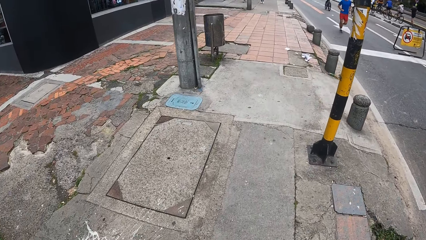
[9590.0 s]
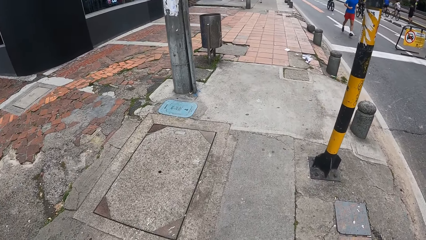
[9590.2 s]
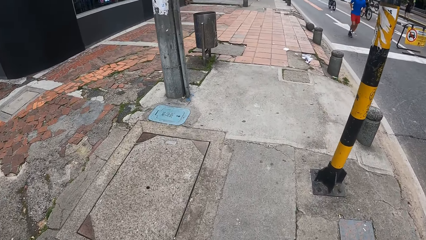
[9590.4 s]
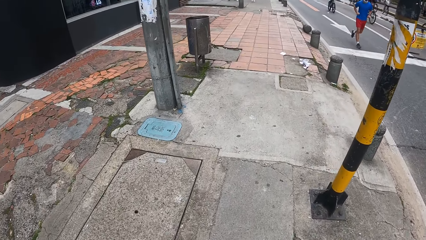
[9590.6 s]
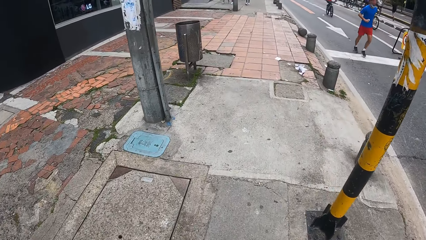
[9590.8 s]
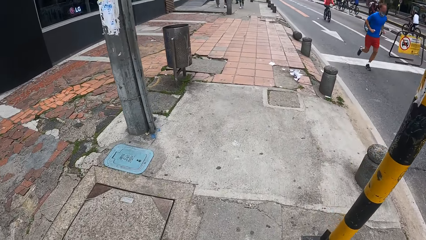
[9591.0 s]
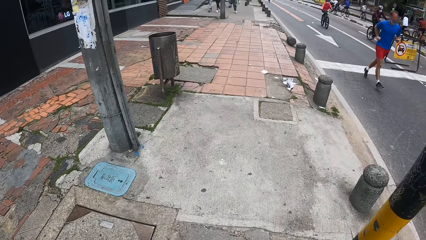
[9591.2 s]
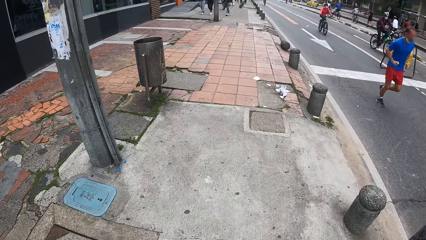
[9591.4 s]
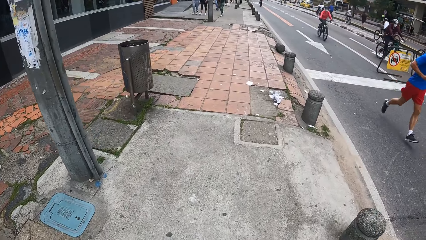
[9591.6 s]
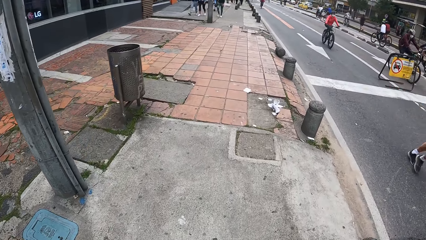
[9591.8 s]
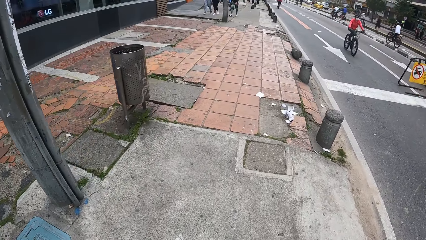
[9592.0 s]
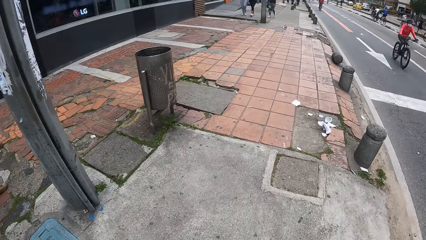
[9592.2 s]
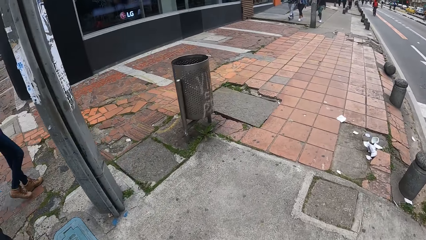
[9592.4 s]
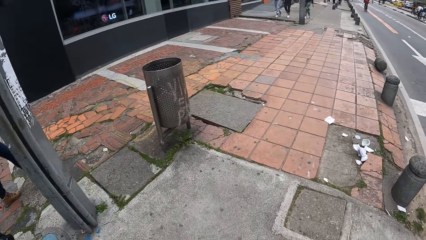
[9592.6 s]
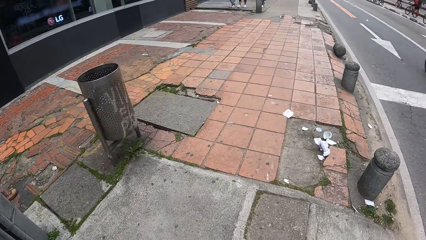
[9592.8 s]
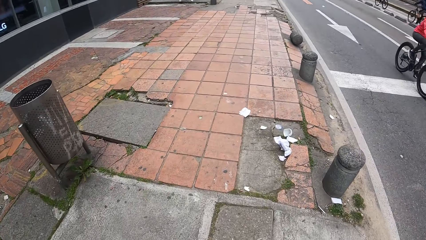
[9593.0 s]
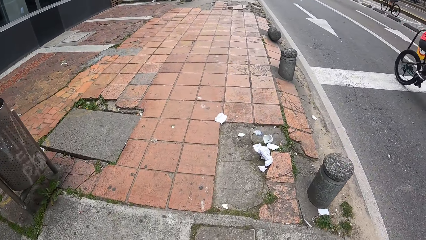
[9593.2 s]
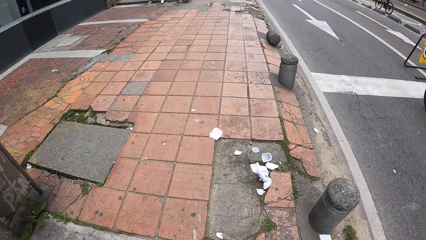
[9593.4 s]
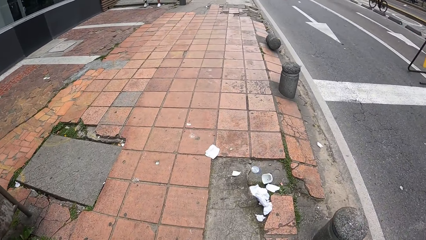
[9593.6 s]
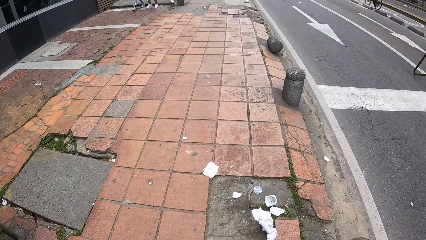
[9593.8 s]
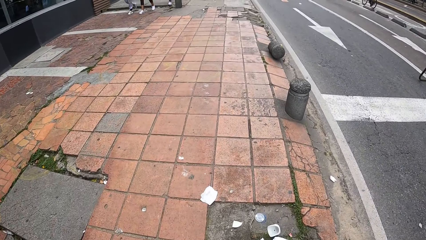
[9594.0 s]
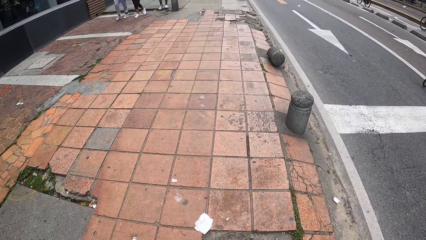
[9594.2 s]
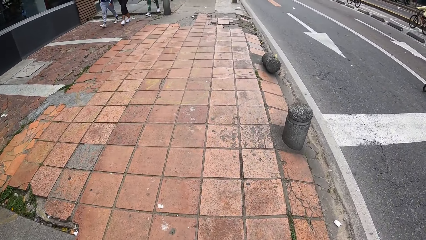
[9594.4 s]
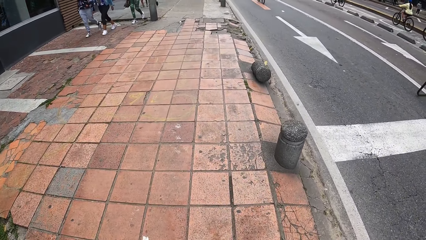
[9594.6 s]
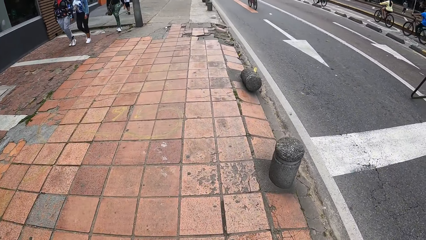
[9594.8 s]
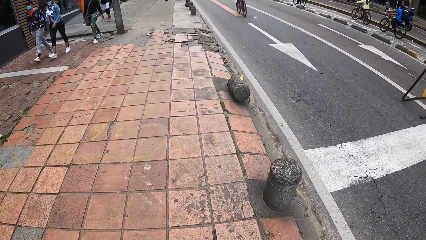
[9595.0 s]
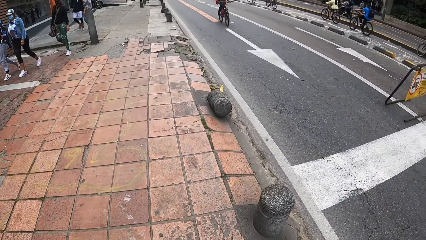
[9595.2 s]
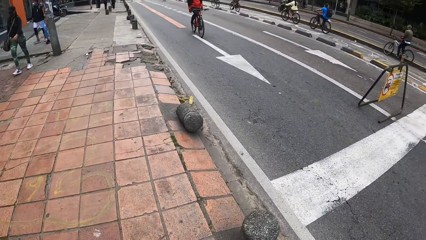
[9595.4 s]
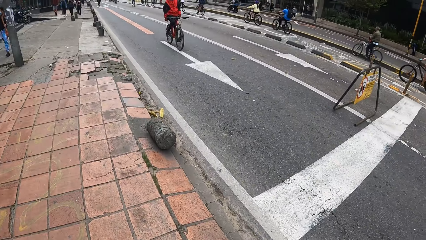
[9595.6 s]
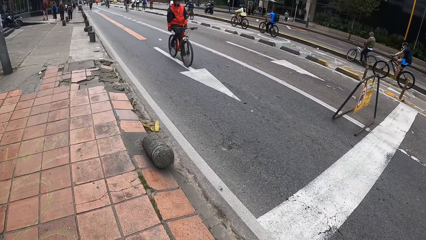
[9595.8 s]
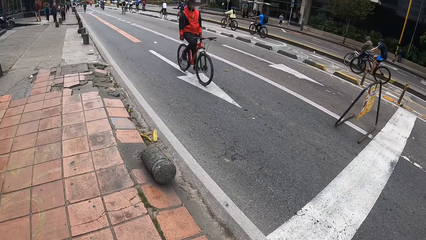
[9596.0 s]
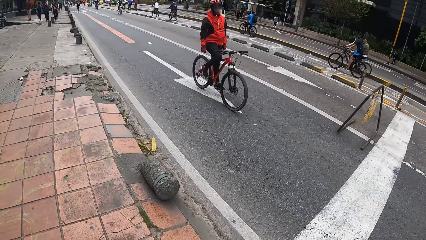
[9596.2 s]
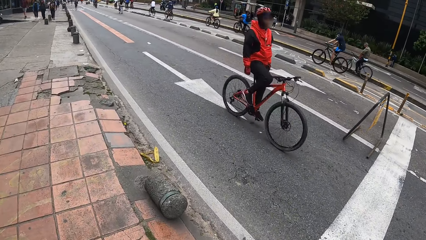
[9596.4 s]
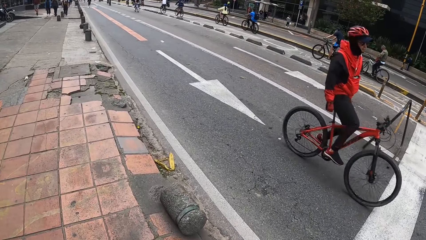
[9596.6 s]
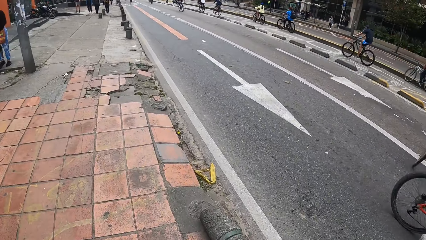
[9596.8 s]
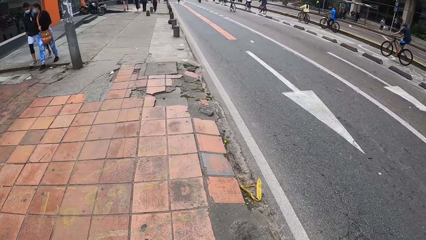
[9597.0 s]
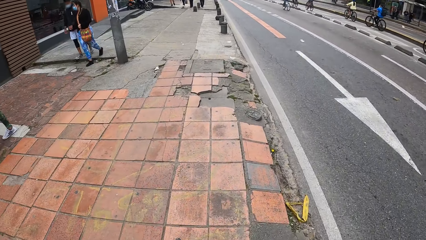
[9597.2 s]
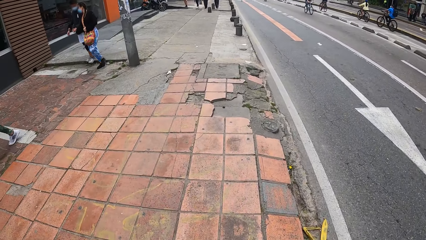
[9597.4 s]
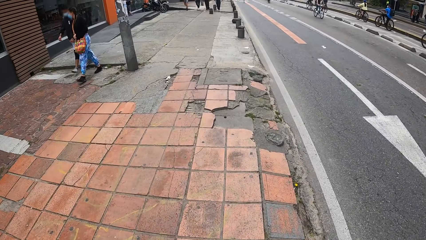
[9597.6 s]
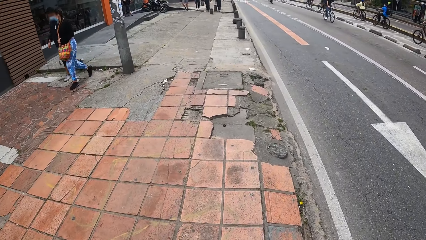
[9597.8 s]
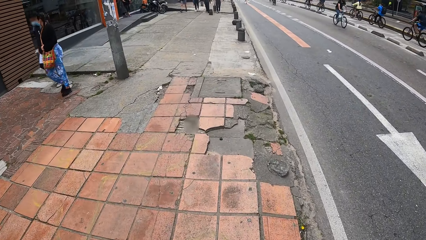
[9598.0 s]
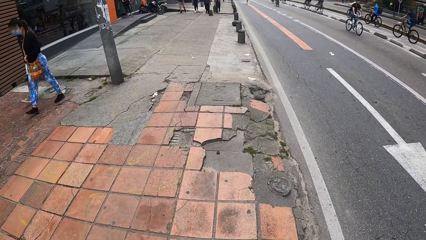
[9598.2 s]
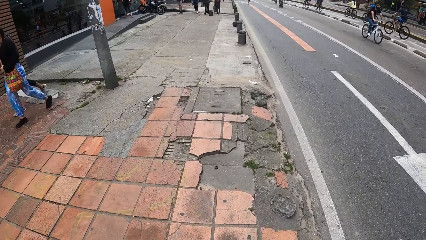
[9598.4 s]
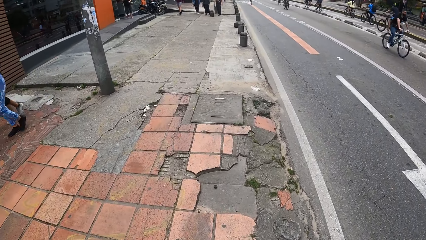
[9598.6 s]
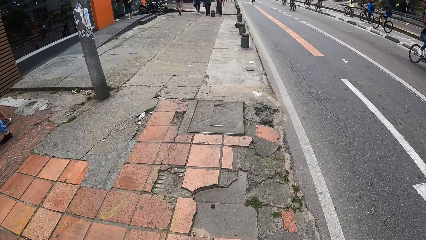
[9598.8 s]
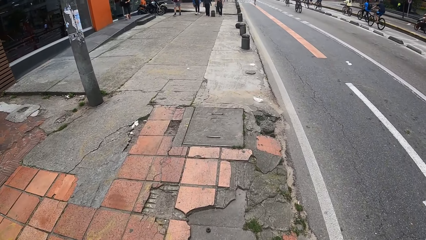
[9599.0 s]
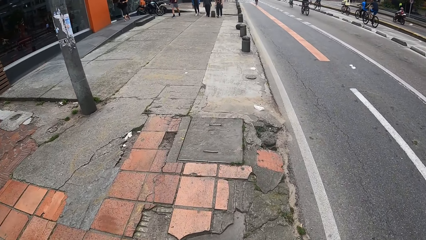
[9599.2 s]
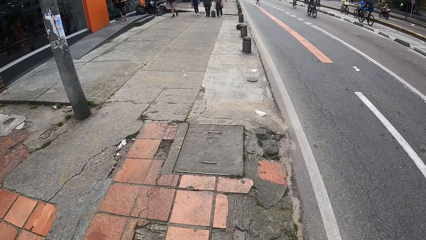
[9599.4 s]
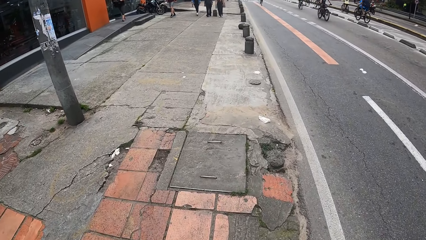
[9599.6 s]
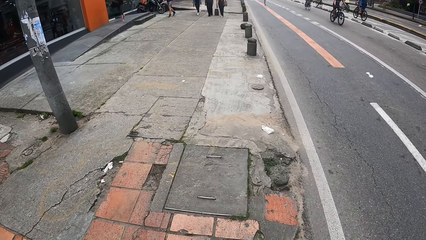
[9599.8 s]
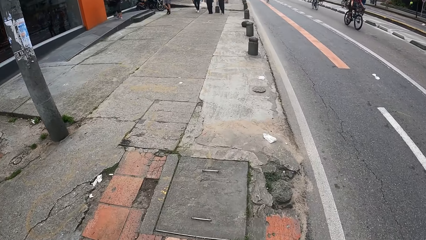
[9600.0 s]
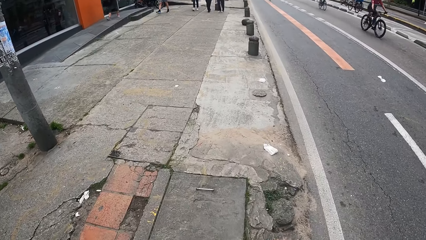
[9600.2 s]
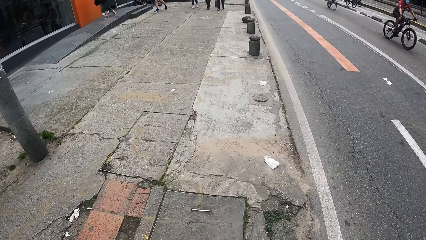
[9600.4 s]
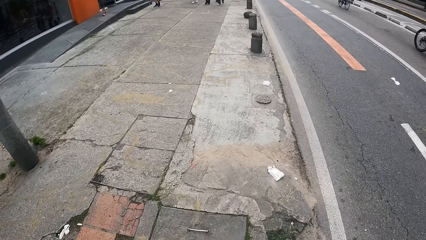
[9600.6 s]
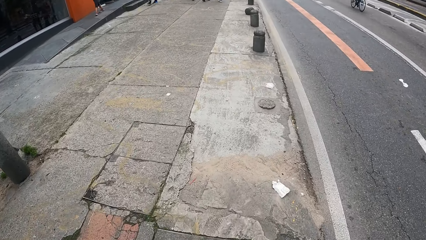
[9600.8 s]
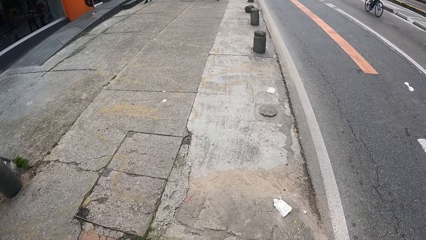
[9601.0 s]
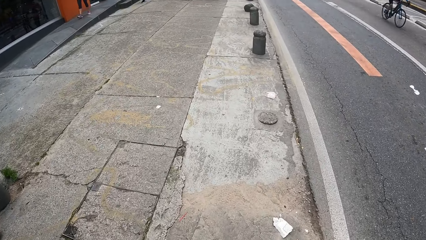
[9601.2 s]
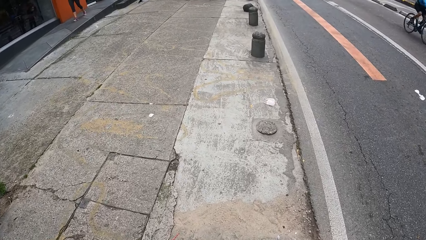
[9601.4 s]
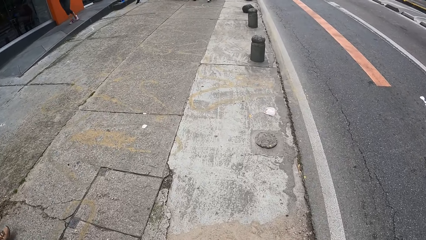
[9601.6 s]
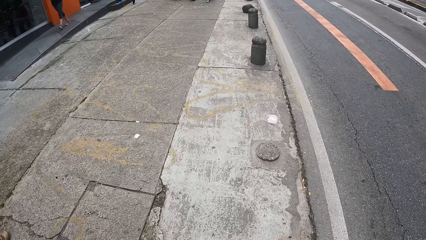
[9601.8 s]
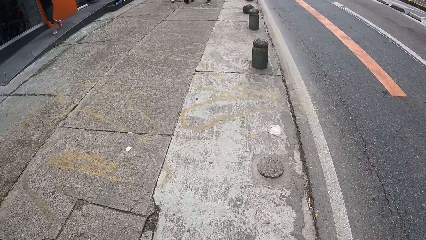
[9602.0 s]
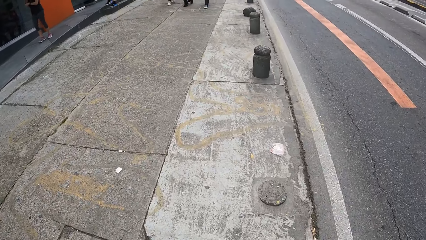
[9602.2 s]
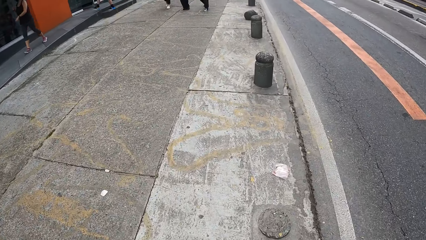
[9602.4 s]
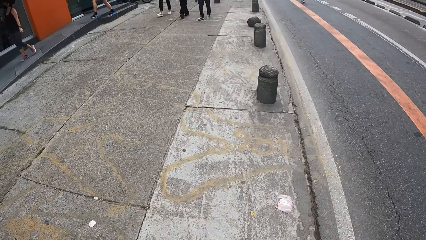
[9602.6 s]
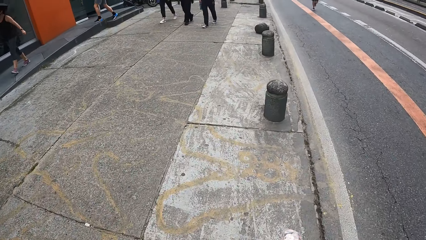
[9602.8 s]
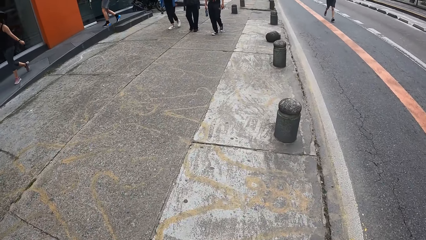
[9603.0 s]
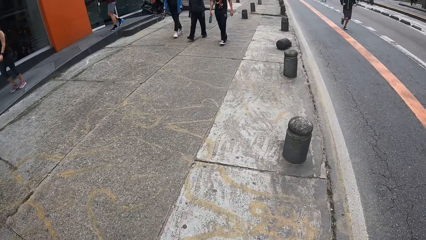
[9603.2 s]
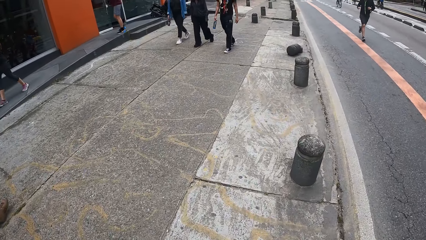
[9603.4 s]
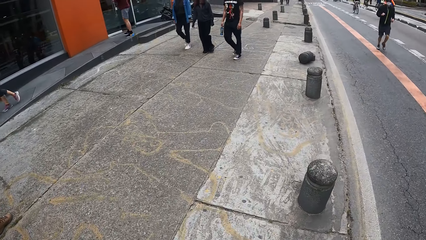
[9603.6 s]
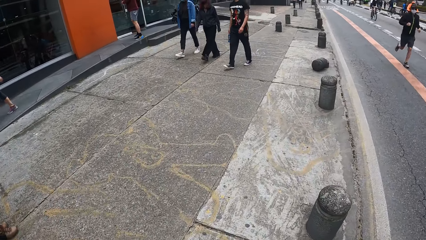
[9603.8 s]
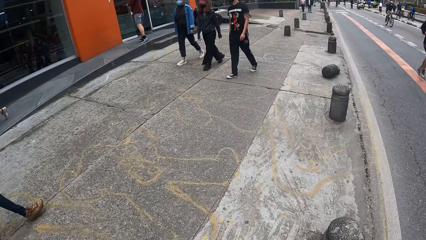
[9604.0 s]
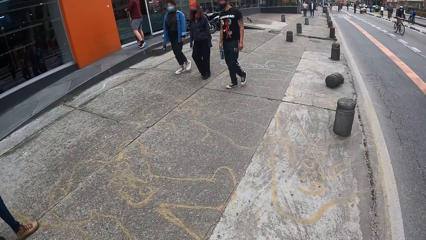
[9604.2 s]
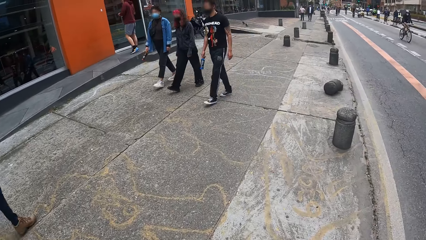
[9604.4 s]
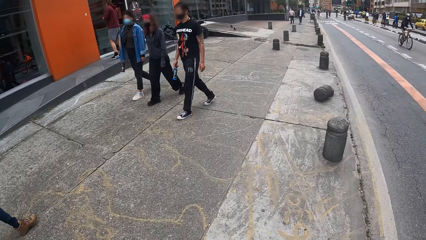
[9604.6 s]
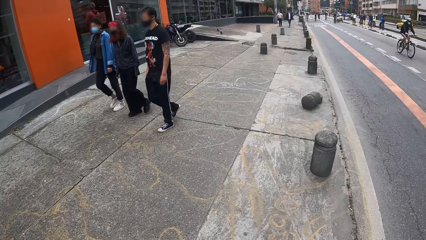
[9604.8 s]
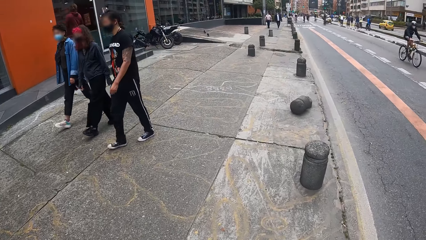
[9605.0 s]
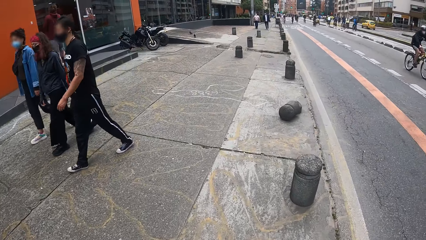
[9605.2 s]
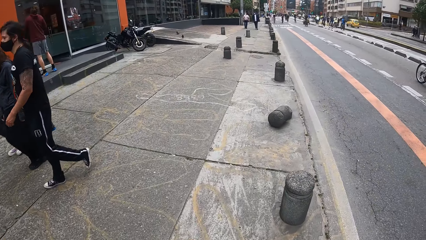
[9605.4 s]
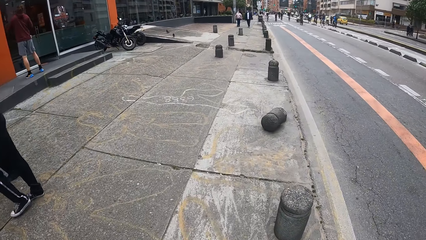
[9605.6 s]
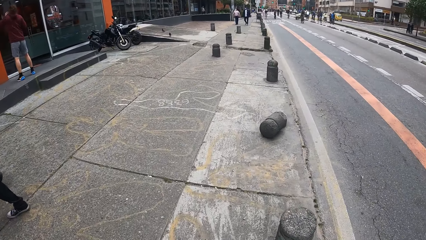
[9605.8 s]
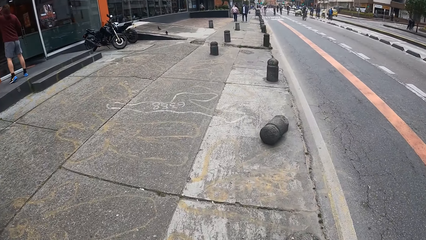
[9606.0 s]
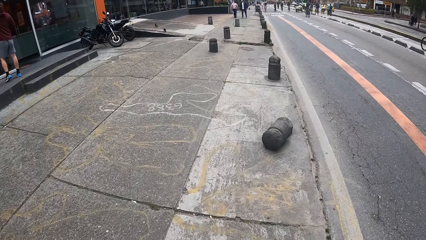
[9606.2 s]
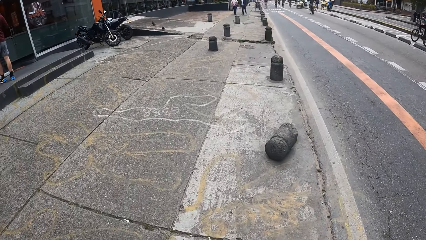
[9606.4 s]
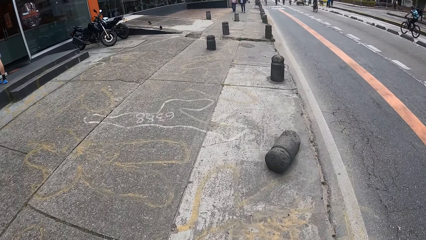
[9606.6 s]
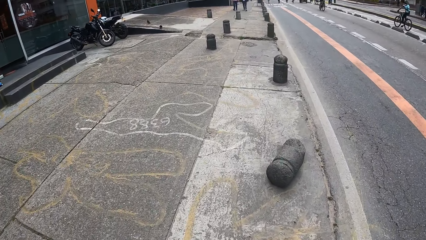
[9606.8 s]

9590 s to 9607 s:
The camera wearer walks on the pavement. They look around. They walk on the pavement.
